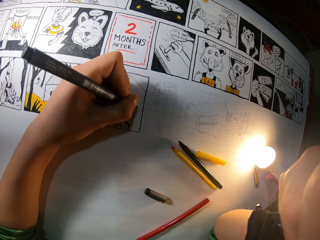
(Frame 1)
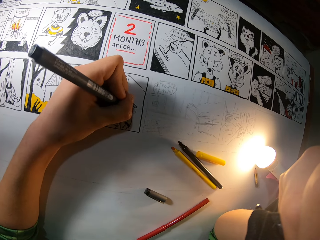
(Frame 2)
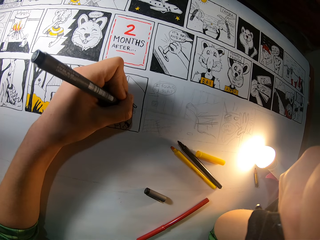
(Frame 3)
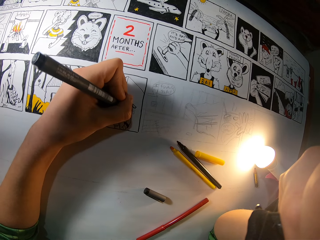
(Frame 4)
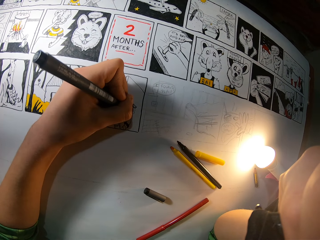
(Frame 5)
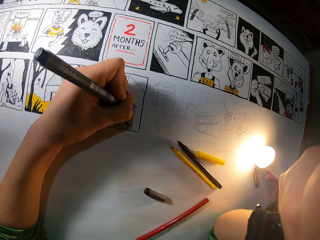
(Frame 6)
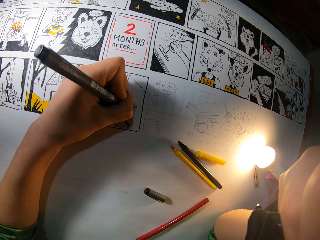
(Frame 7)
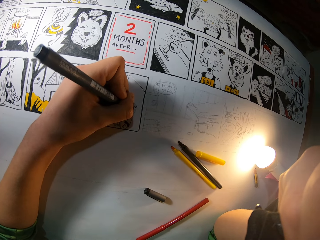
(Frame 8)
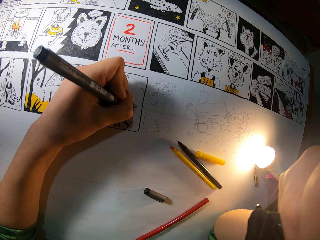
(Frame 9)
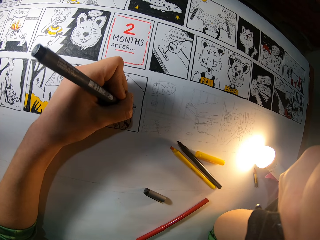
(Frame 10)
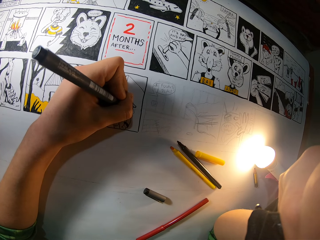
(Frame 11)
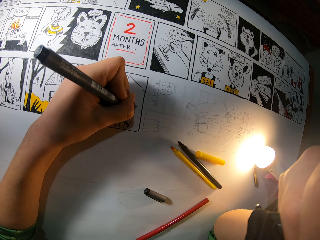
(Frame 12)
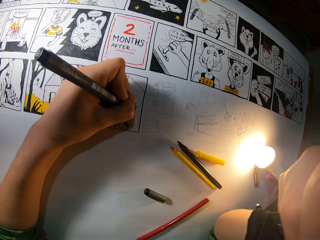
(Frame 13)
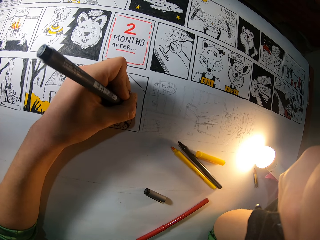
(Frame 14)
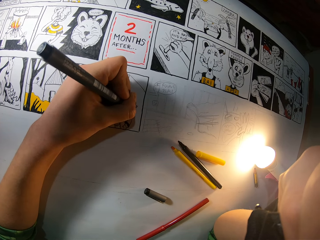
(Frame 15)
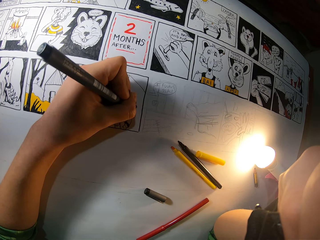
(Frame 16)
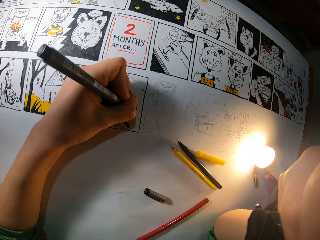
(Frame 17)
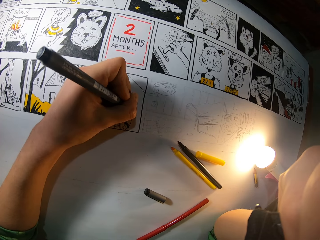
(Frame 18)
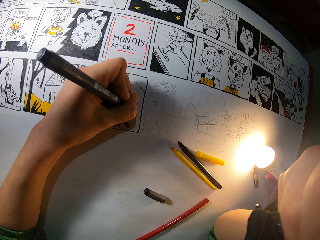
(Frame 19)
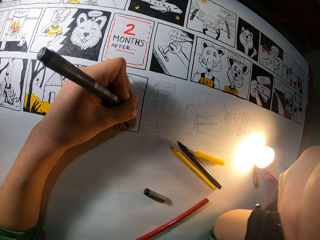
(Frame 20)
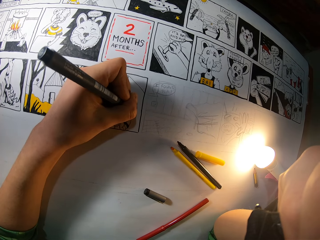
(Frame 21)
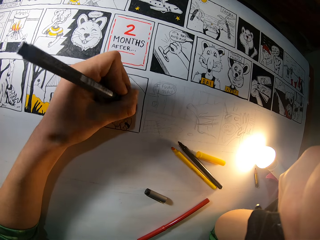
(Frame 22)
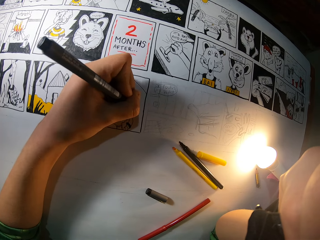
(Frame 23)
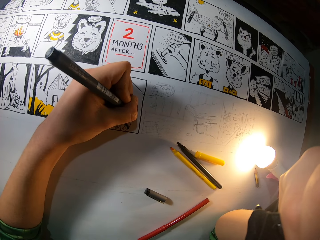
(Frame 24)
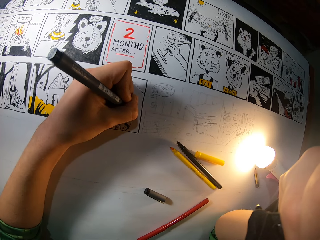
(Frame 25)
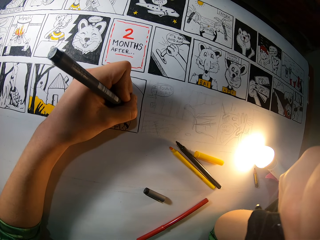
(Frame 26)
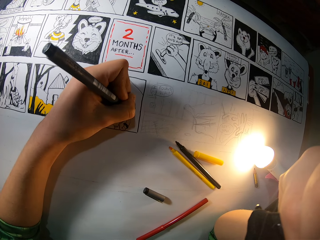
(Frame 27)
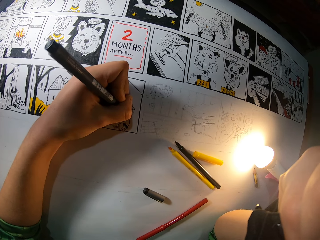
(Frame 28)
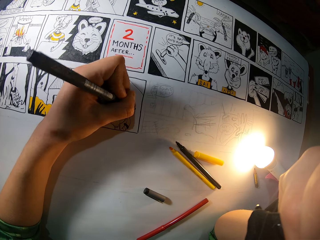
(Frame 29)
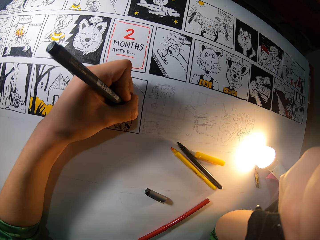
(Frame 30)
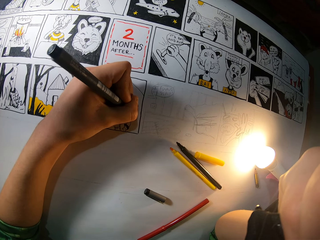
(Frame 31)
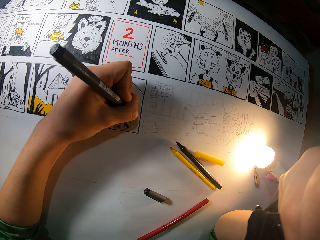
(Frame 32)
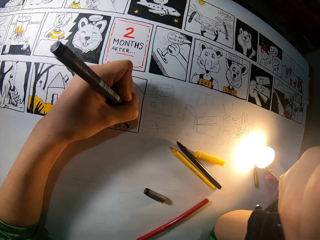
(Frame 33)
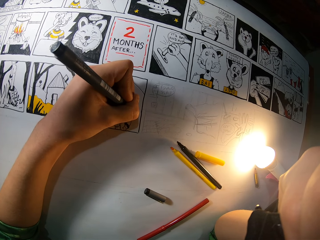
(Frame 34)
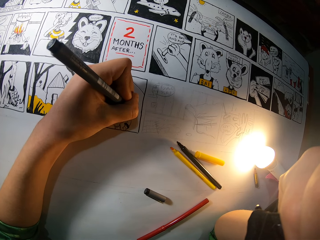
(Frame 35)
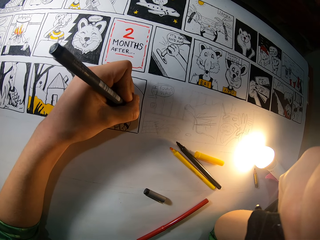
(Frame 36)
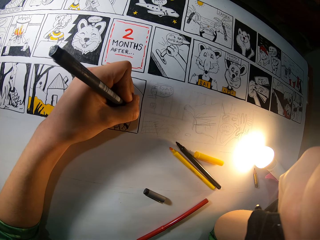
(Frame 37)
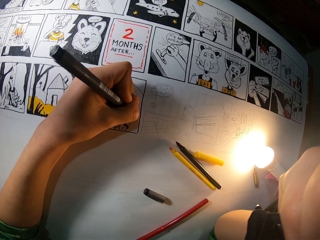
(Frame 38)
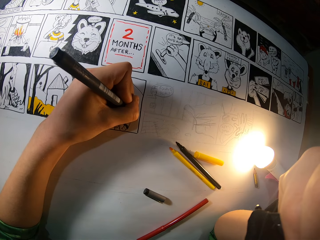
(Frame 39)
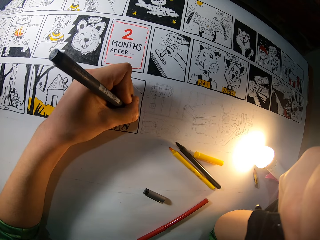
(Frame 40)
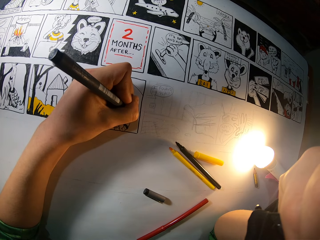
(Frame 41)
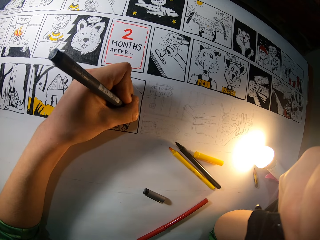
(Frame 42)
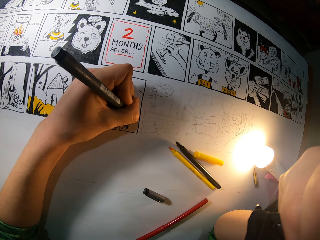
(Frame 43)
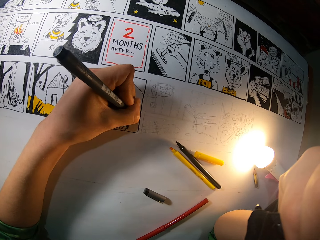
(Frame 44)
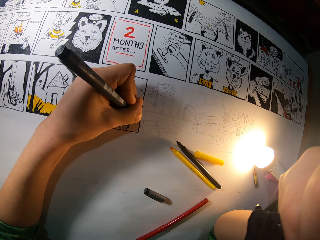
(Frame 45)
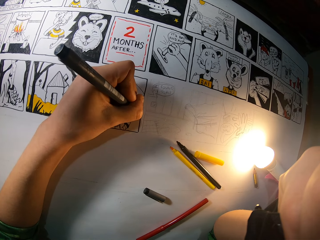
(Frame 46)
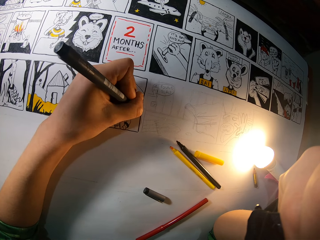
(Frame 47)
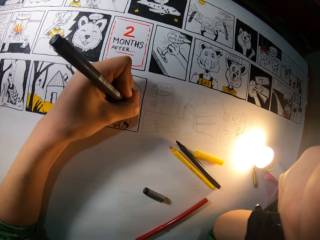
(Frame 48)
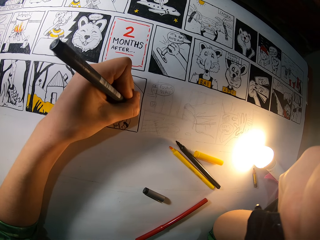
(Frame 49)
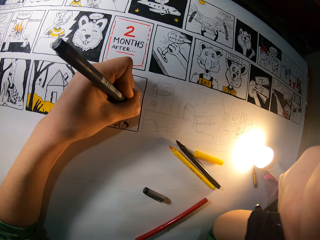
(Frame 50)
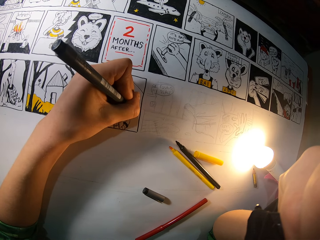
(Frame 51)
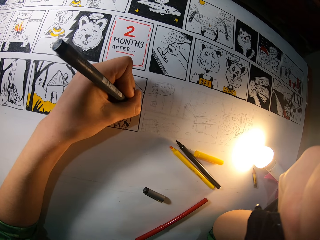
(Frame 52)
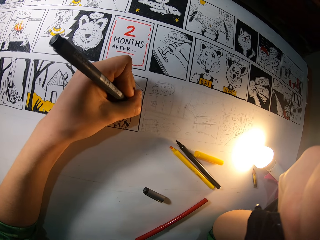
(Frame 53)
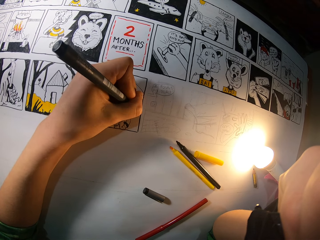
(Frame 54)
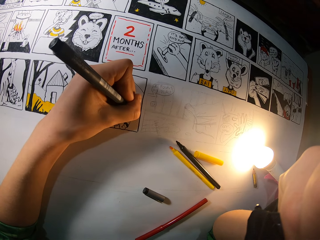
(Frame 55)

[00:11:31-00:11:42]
The camera wearer adjusts the color pen. They color a picture with the color pen.

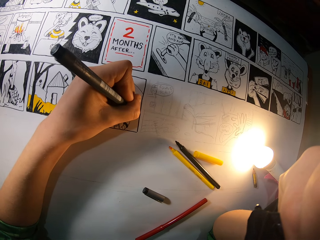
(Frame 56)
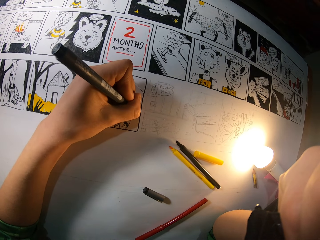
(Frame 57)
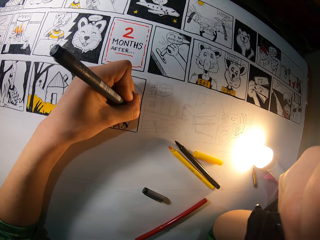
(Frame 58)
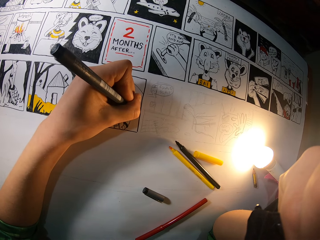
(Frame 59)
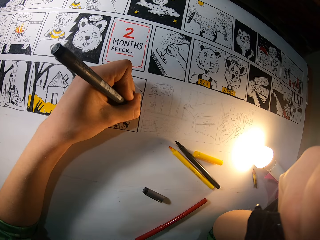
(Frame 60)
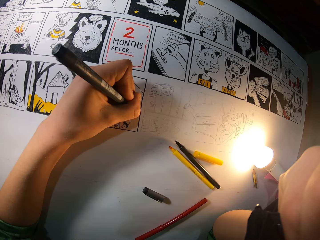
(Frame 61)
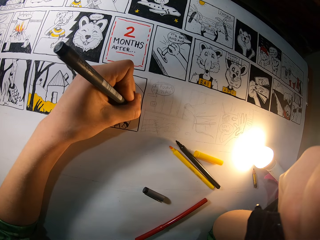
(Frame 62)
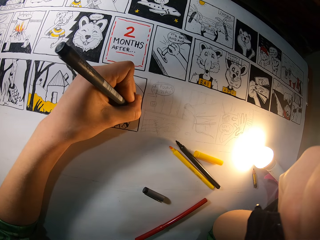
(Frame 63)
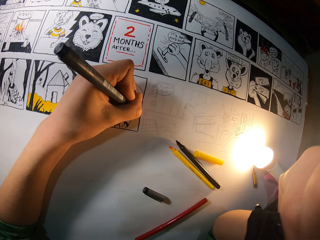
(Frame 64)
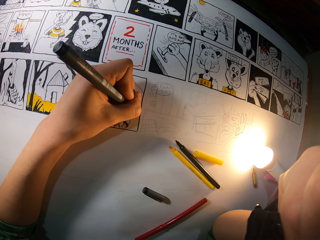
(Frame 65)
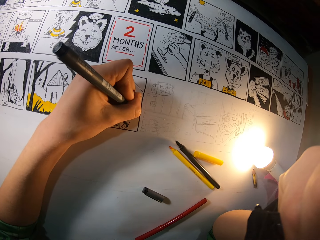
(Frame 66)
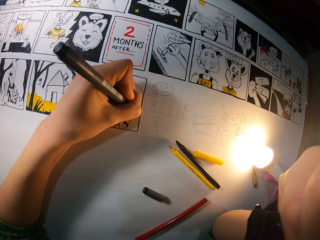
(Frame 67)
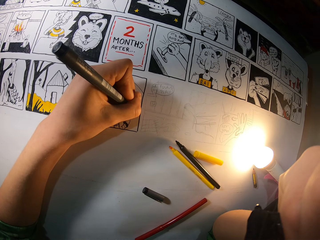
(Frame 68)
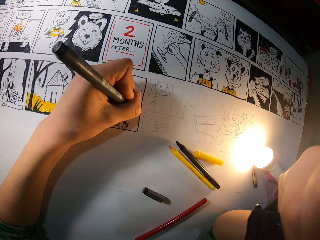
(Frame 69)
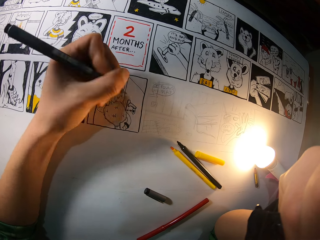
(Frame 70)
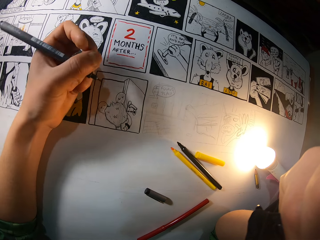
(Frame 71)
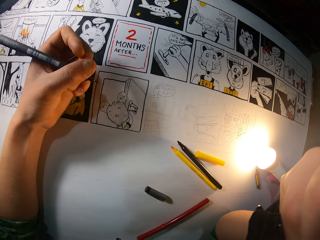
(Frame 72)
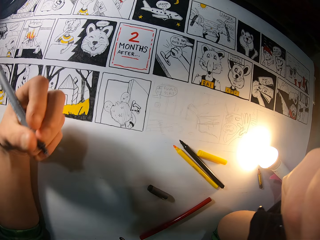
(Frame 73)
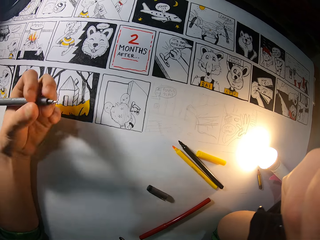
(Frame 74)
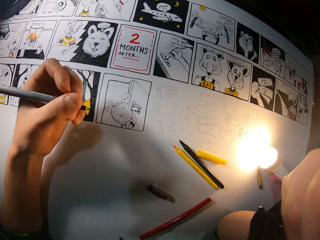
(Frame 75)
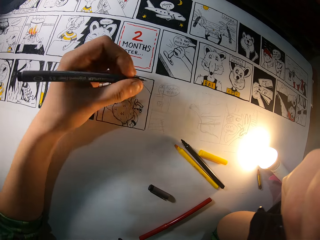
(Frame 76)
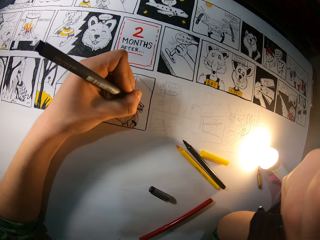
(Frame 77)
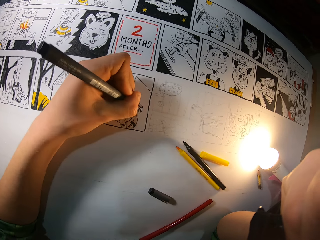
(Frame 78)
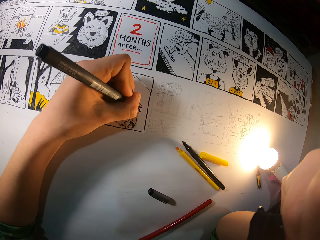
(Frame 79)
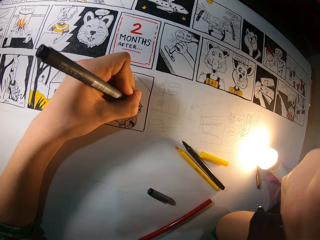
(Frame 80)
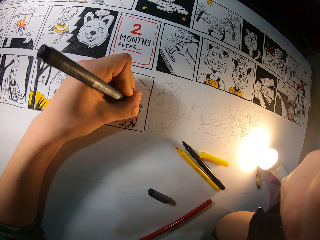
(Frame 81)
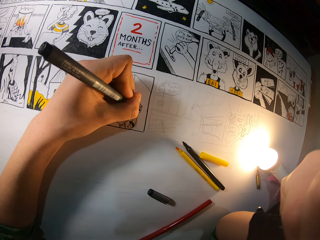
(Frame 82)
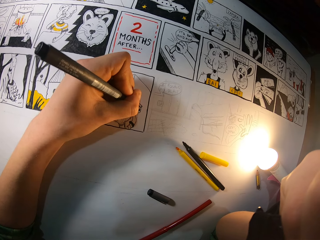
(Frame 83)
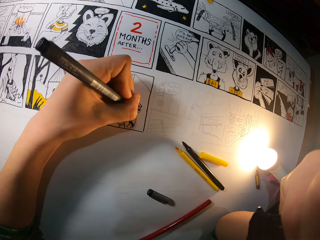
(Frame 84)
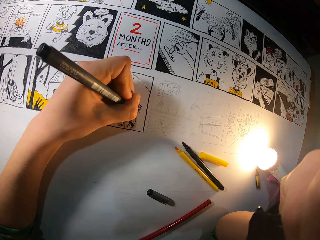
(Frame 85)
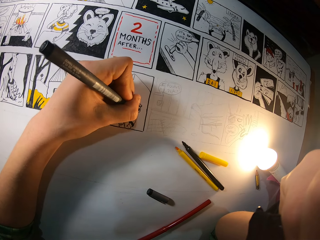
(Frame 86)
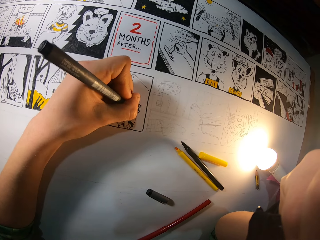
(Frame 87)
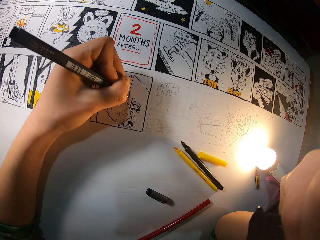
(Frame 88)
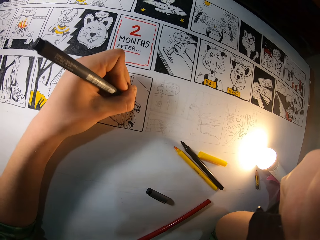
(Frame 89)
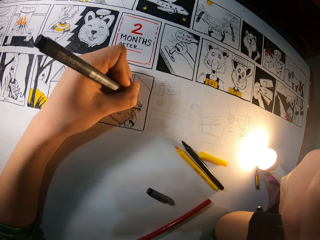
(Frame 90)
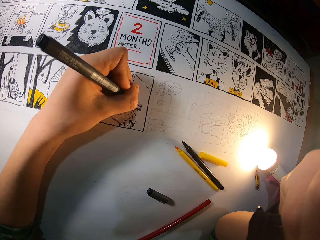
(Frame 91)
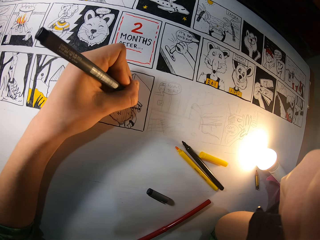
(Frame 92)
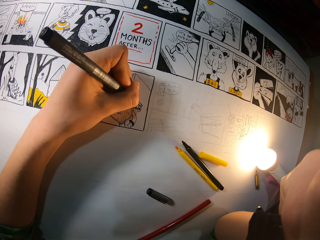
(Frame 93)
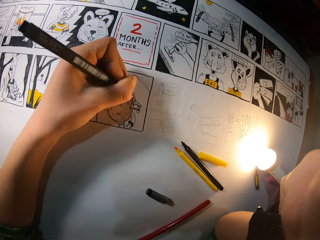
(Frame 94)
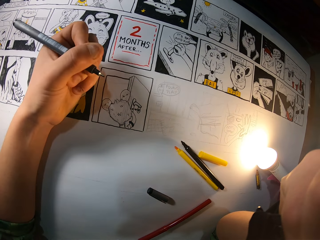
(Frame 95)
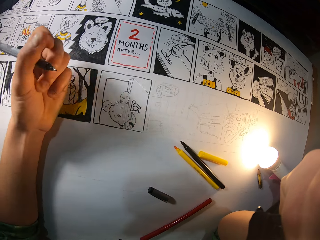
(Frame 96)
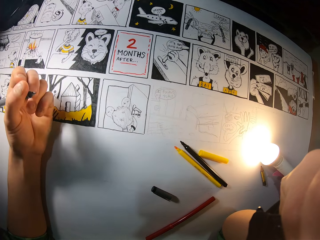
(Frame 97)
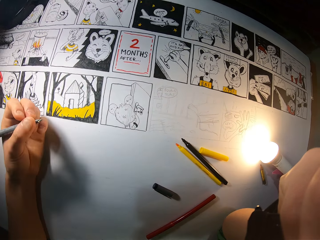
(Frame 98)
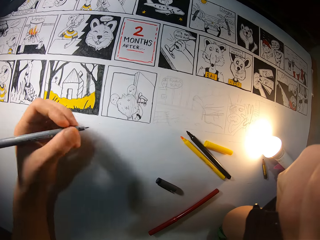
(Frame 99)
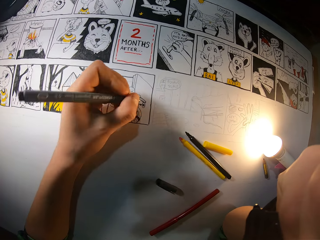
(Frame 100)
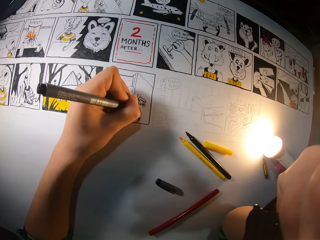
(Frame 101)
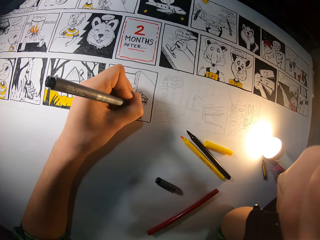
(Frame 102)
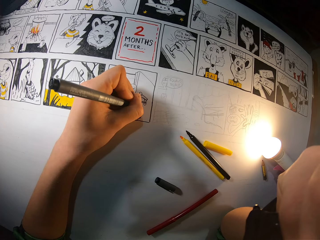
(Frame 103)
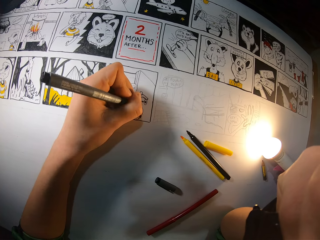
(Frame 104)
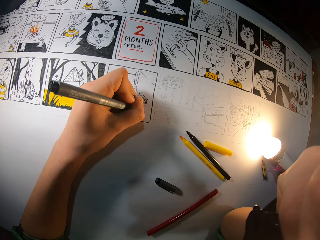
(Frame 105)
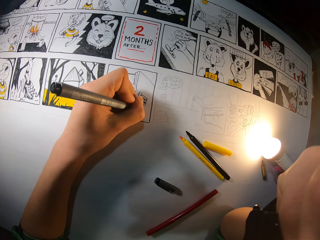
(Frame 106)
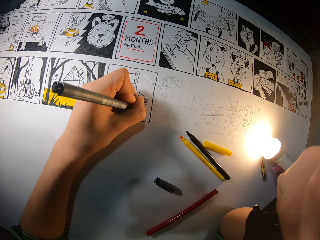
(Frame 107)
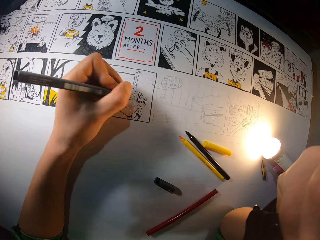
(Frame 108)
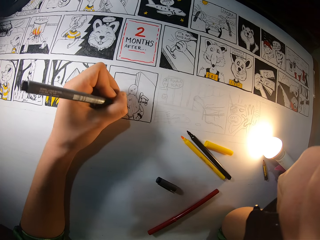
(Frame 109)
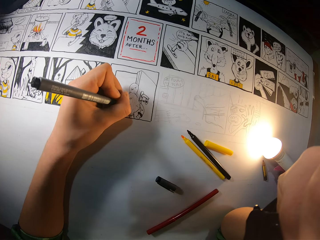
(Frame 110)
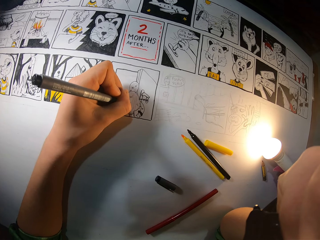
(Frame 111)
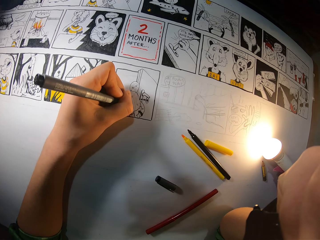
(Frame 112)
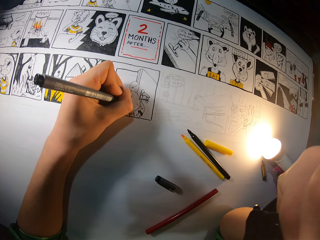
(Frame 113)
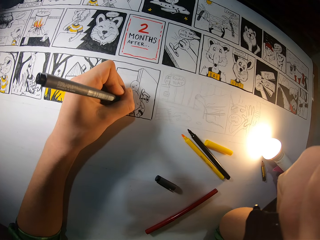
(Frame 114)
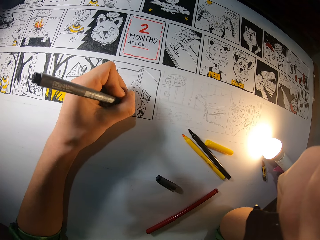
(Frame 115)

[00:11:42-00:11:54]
The camera wearer adjusts the color pen. They color a picture with the color pen. They adjust the hand. They color the picture with the color pen.
